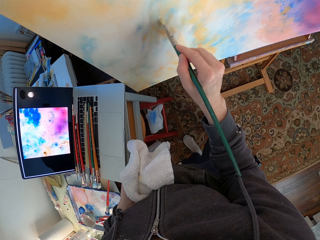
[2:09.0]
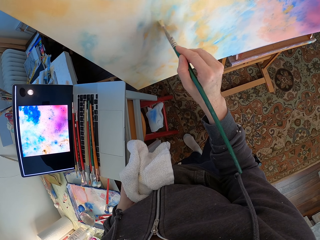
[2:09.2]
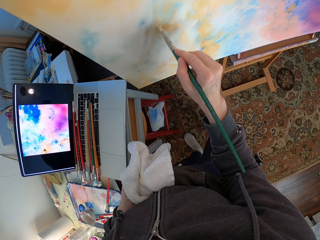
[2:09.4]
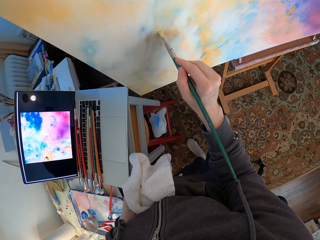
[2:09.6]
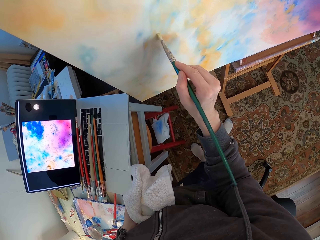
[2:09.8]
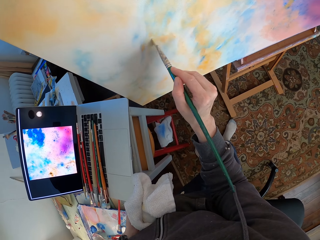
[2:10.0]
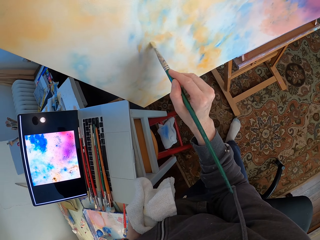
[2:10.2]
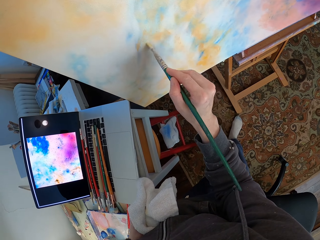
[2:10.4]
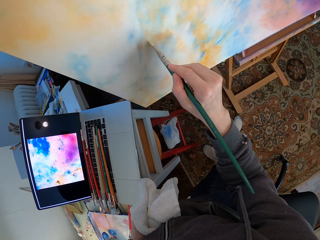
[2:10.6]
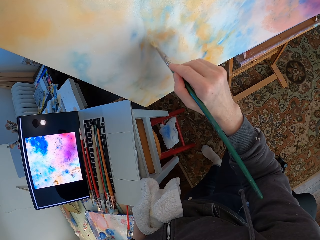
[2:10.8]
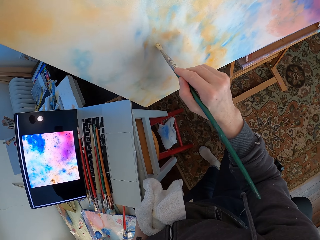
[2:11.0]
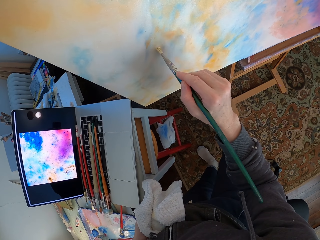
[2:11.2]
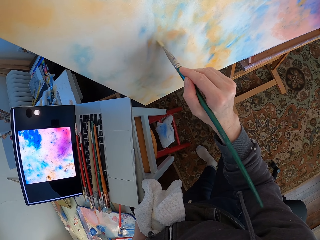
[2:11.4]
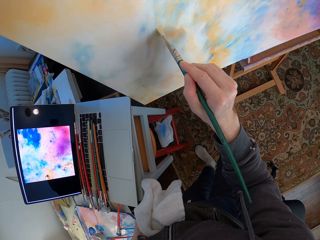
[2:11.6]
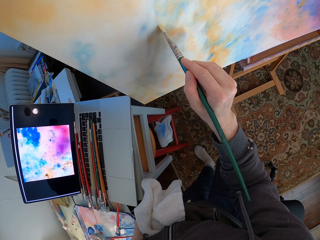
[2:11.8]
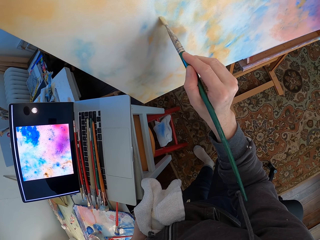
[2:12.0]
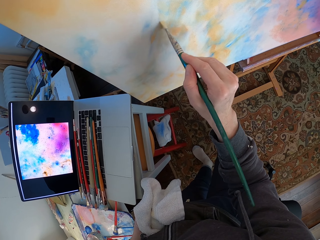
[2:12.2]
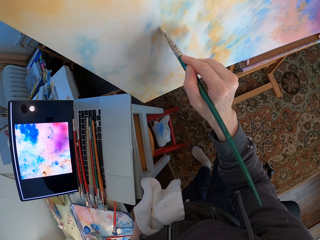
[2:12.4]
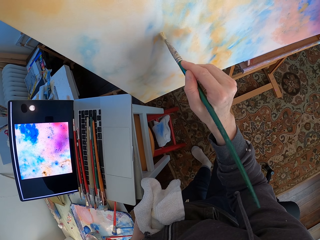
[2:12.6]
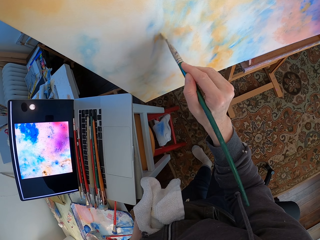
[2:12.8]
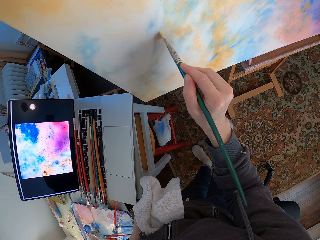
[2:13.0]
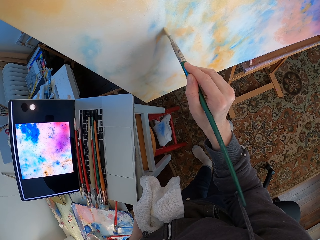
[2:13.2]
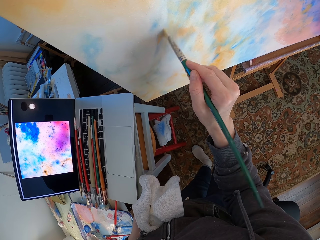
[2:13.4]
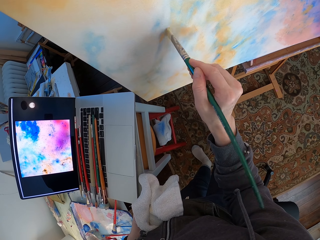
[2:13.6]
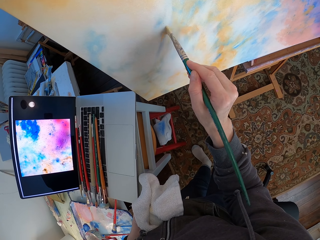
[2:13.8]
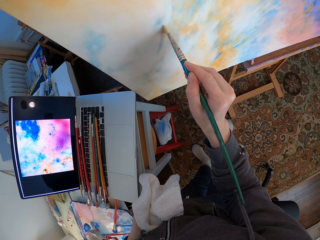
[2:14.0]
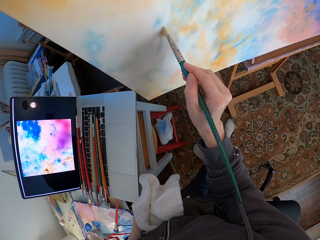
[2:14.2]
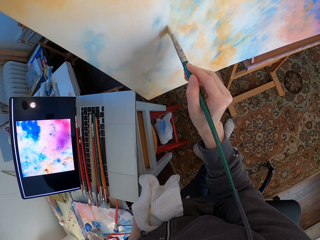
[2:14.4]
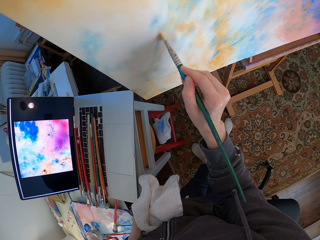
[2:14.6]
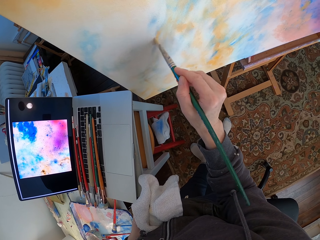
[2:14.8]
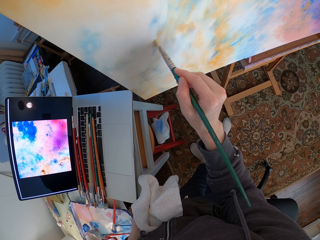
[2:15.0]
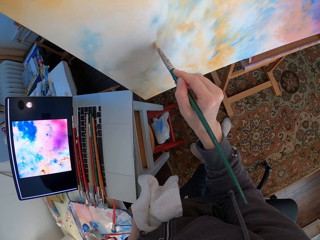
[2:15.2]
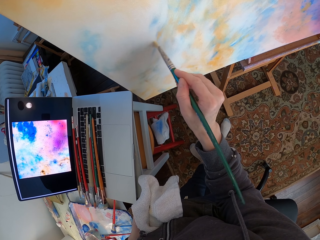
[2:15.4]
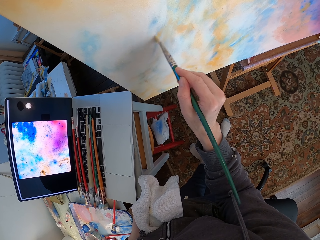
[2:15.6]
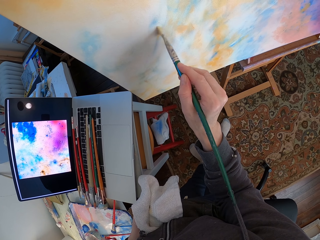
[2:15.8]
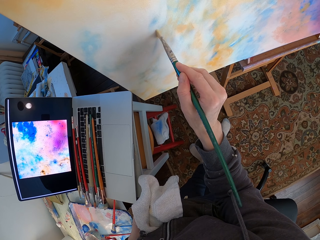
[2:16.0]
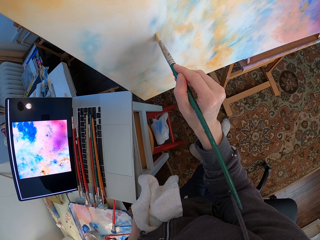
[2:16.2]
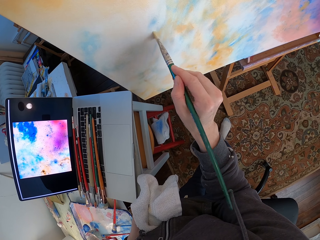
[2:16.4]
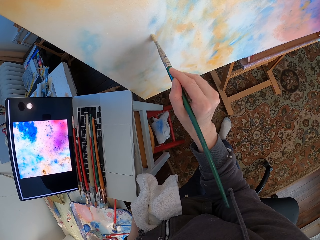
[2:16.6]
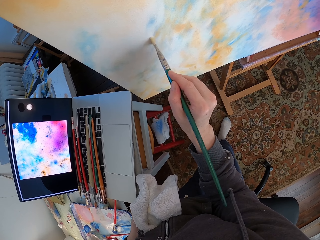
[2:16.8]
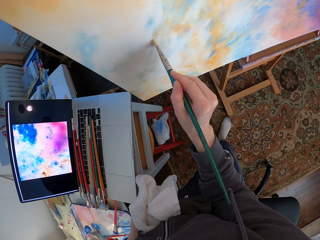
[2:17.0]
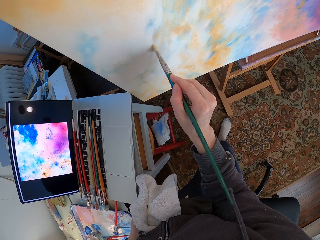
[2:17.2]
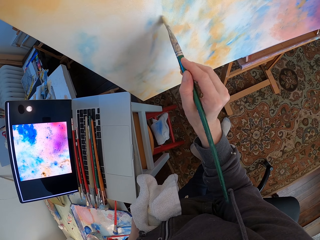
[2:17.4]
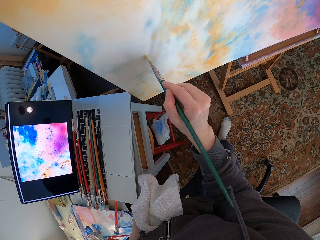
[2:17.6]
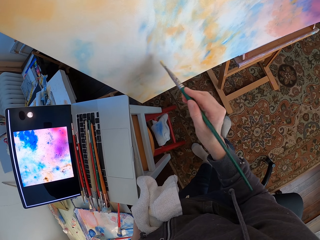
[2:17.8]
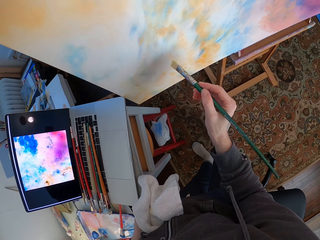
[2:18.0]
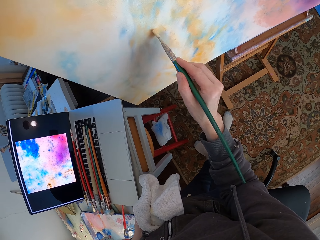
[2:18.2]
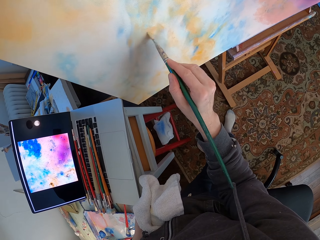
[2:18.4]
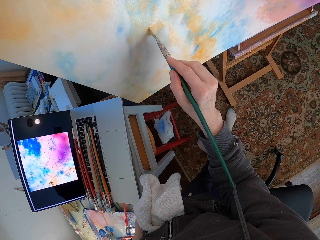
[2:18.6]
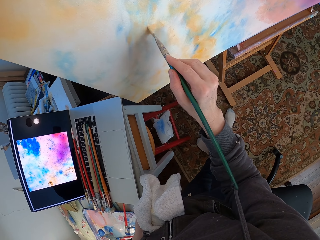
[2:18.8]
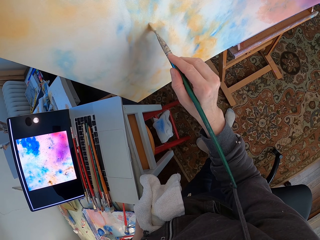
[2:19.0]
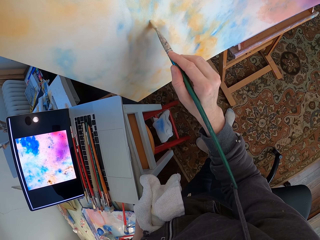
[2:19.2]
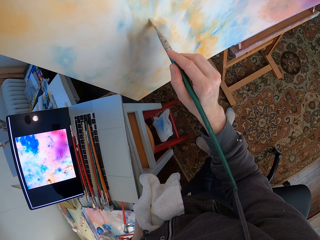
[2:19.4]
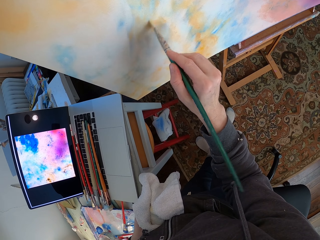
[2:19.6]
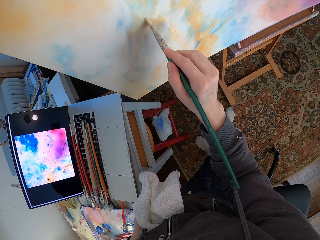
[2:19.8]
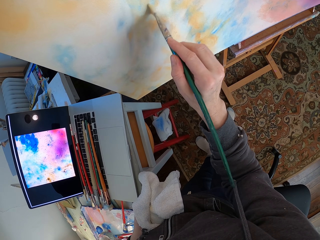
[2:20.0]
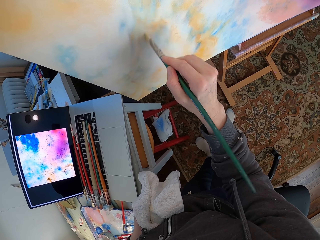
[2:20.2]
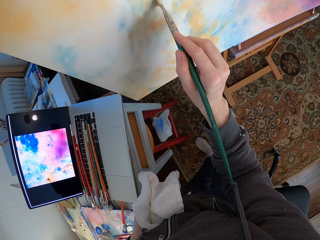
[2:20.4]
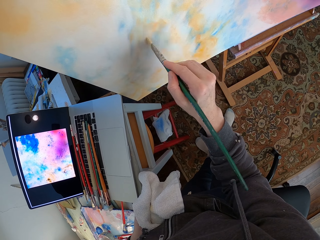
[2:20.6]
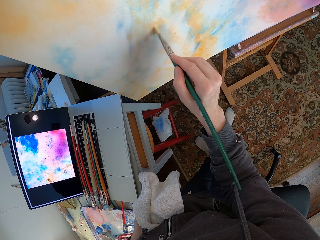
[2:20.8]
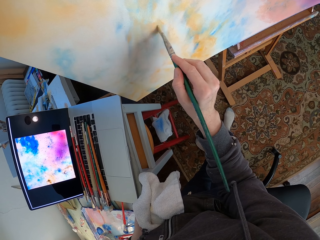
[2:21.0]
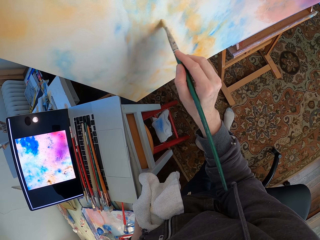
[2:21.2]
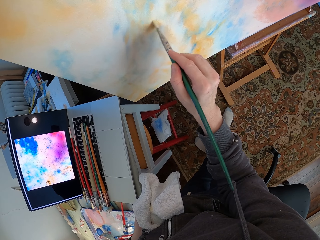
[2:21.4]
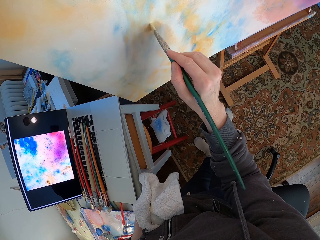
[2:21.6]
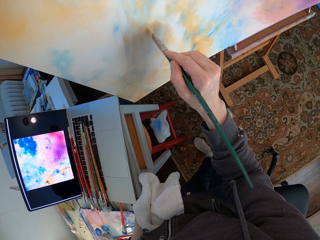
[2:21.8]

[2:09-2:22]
The camera wearer moves their hand. They paint on the paint board. They hold the towel.

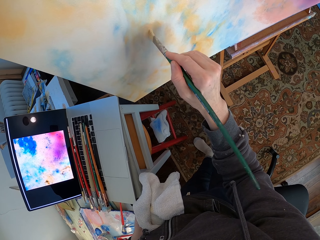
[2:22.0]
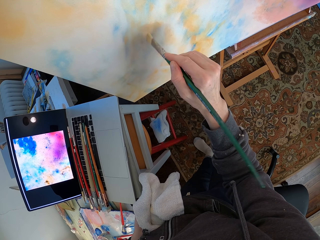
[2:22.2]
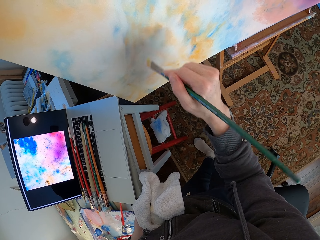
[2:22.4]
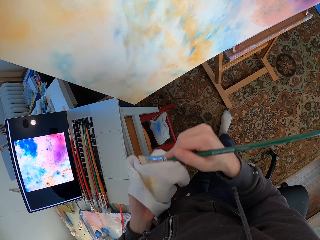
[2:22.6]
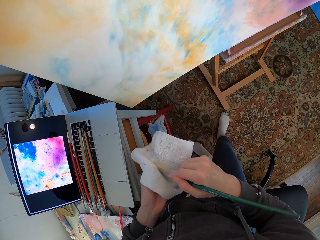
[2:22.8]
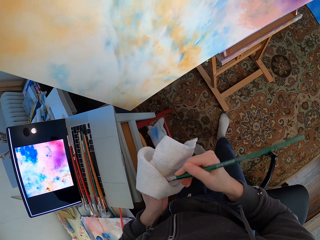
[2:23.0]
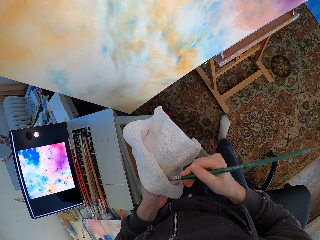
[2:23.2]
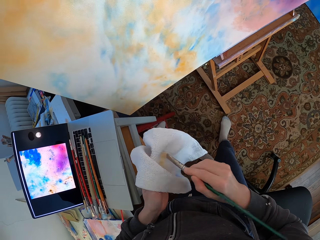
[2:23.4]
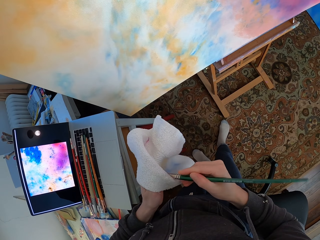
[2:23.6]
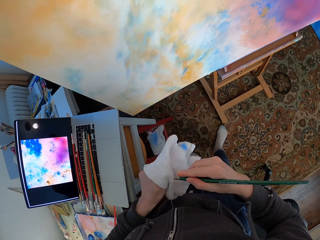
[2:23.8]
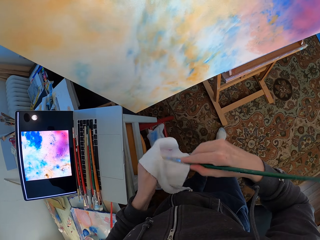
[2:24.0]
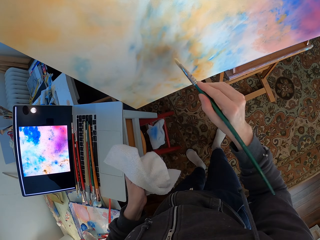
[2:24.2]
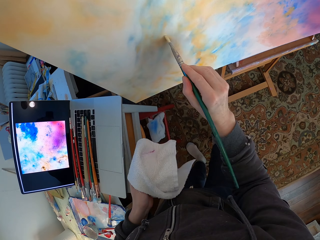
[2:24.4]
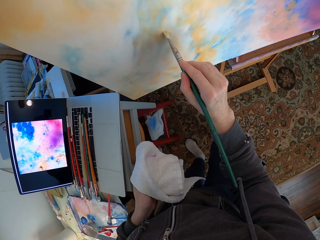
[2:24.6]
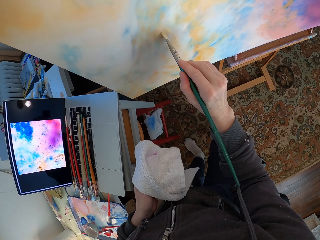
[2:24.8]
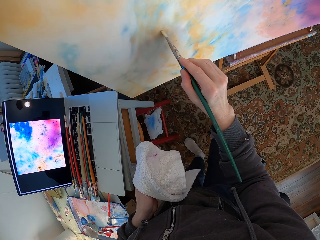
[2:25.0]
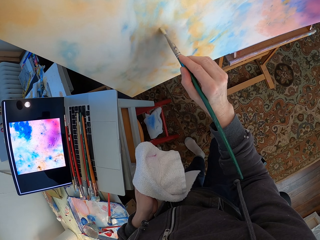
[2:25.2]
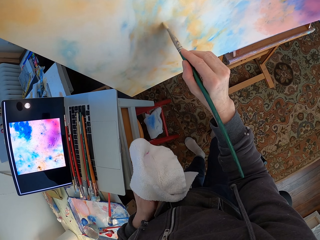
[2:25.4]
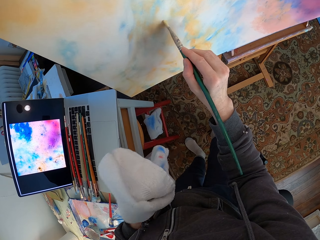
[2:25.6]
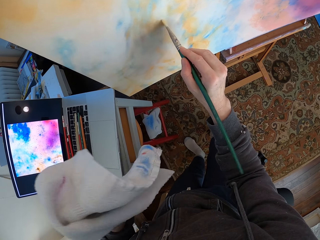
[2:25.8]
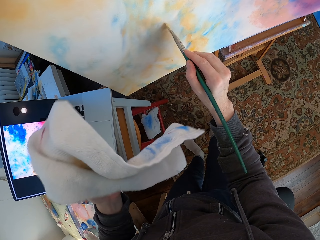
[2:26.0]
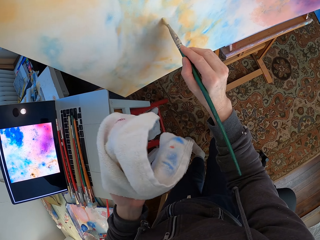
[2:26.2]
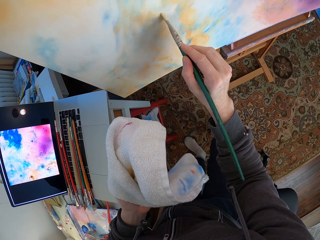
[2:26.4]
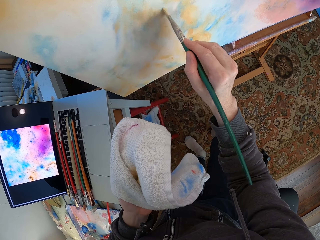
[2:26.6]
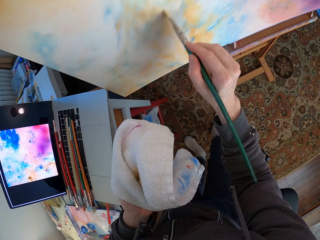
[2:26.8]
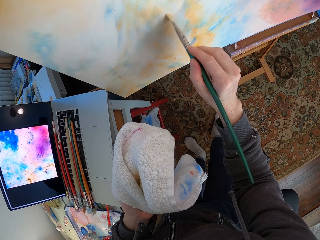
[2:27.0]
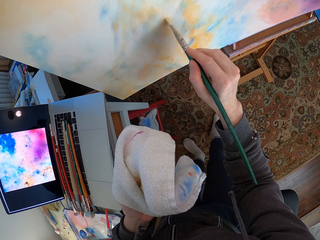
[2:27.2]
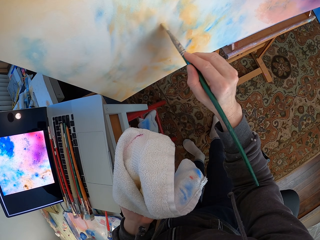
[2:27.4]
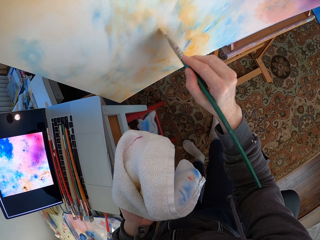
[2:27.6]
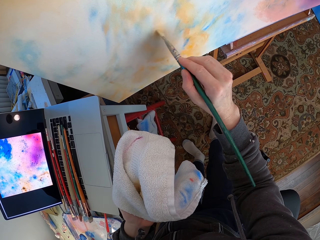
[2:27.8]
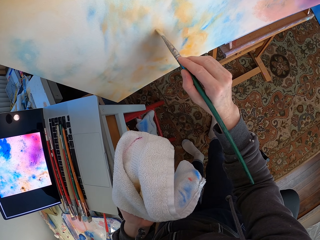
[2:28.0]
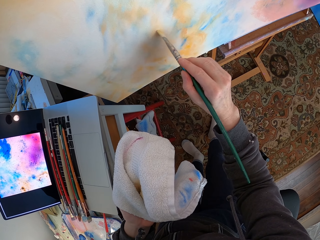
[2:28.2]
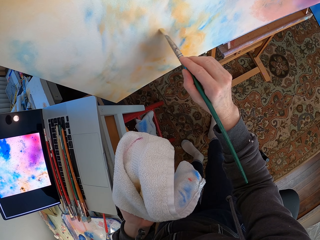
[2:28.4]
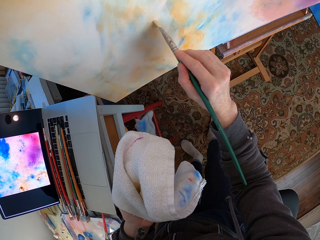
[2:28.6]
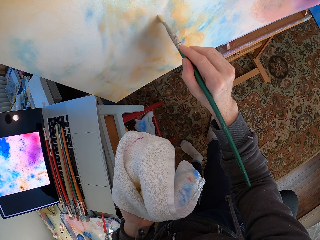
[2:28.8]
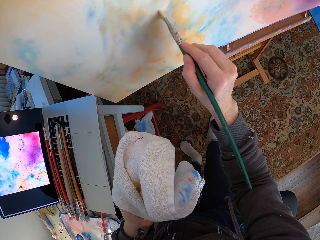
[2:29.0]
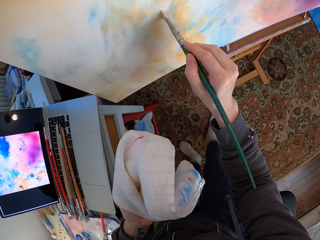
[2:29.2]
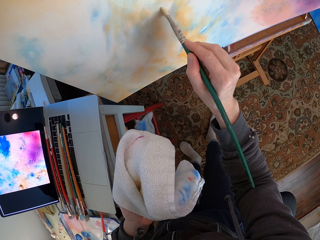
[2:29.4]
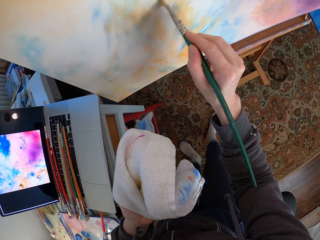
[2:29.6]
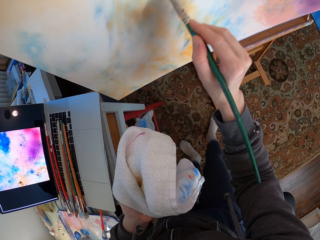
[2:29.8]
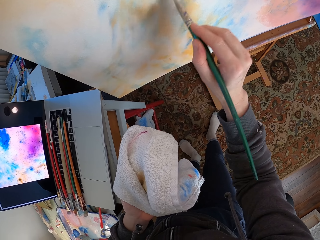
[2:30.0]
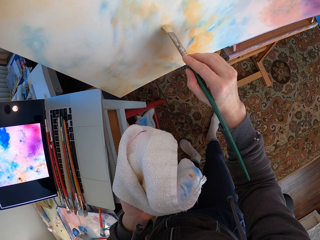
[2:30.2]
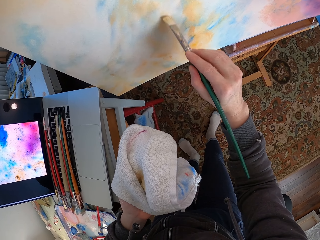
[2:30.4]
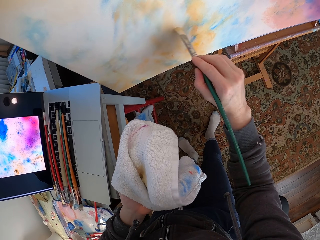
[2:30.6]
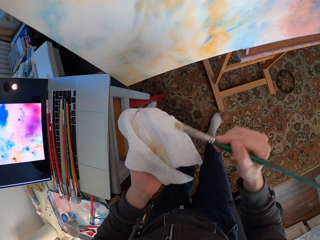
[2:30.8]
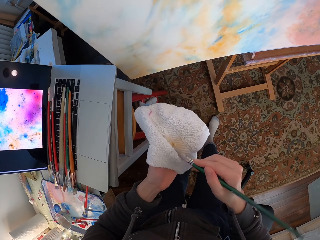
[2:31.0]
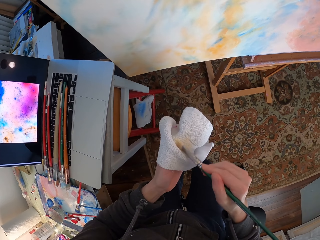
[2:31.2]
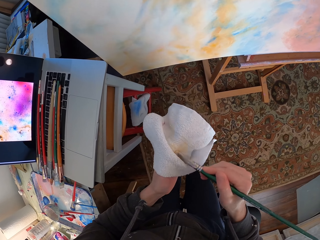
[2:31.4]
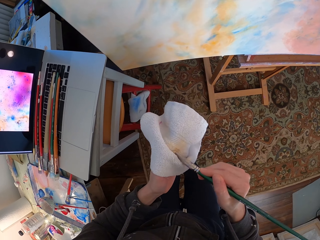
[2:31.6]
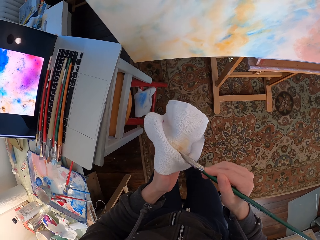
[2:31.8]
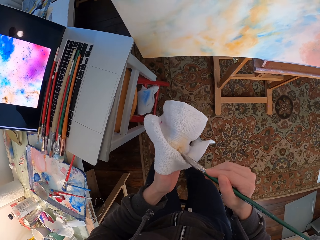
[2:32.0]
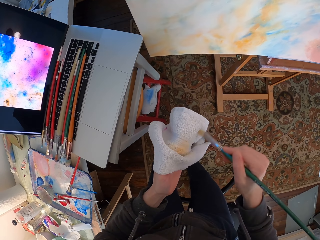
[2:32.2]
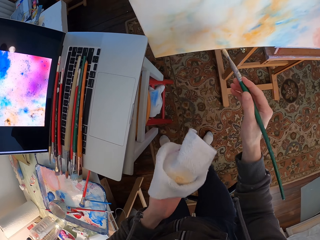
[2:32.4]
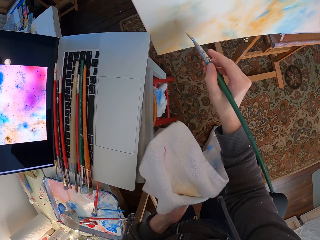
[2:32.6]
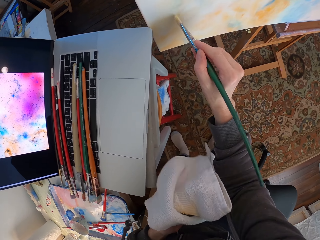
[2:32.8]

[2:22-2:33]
The camera wearer wipes the paint brush with a towel. They paint on the paint board. They hold the towel. They wipe the paint brush with the towel.
